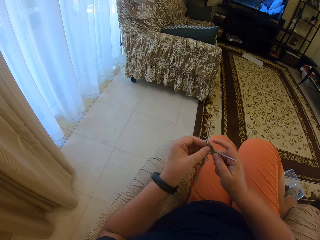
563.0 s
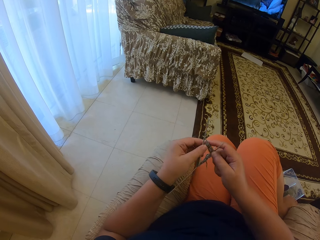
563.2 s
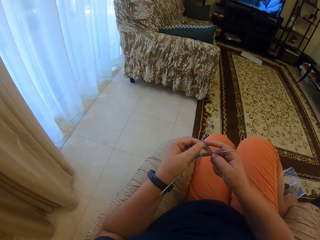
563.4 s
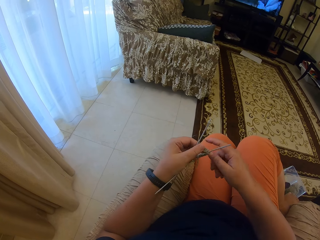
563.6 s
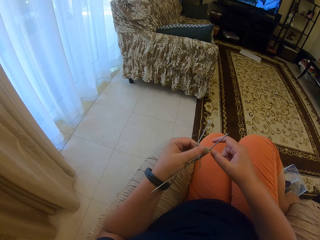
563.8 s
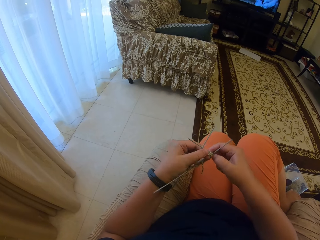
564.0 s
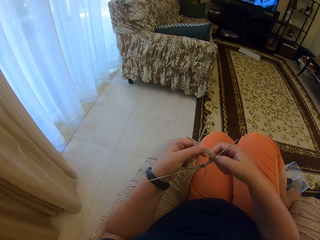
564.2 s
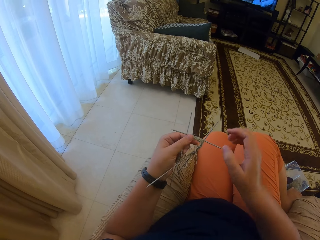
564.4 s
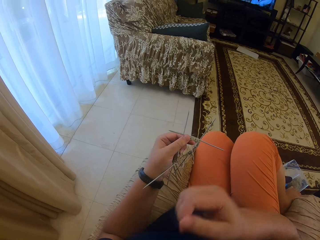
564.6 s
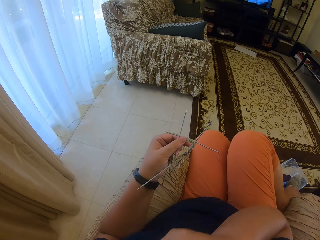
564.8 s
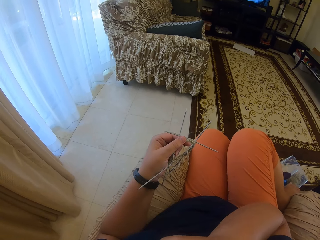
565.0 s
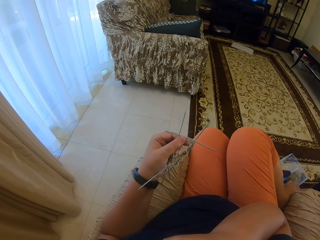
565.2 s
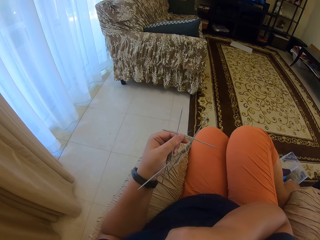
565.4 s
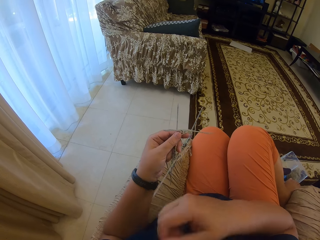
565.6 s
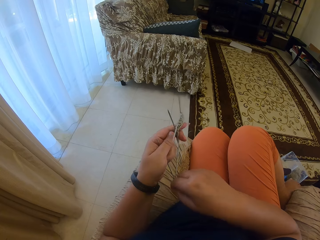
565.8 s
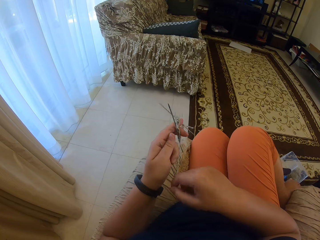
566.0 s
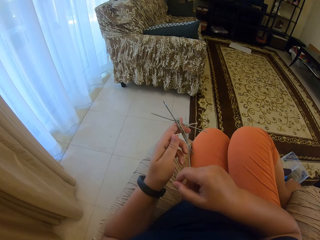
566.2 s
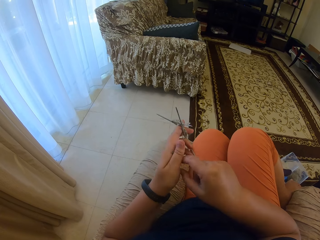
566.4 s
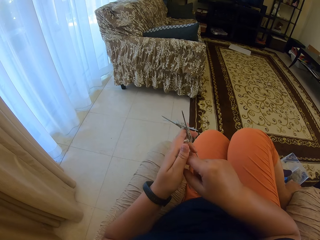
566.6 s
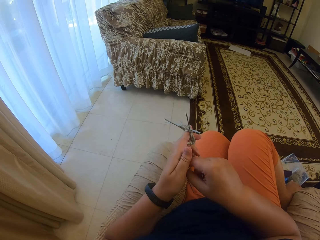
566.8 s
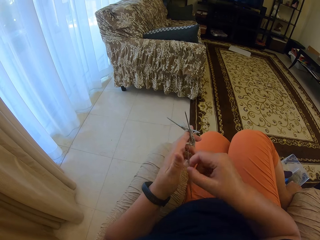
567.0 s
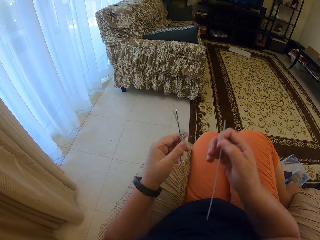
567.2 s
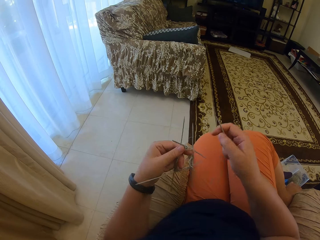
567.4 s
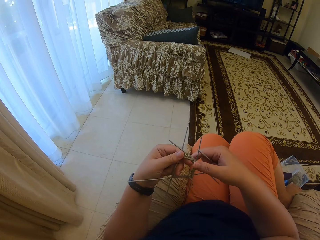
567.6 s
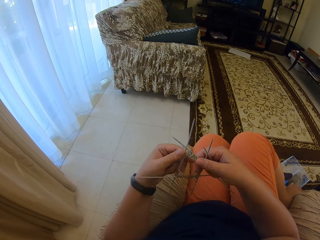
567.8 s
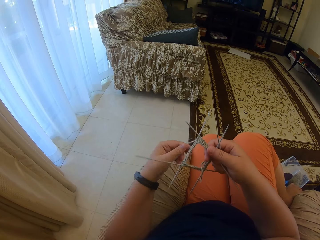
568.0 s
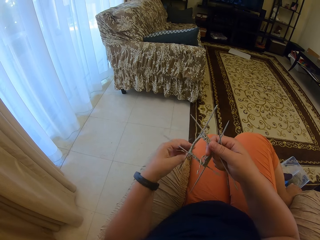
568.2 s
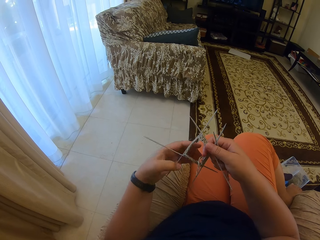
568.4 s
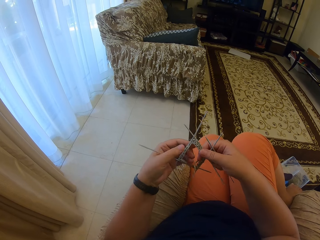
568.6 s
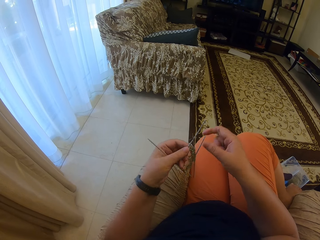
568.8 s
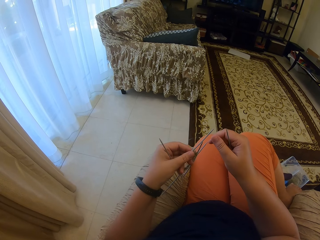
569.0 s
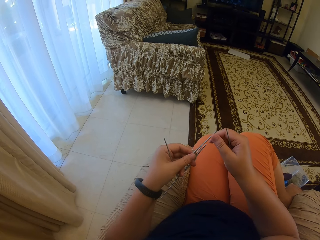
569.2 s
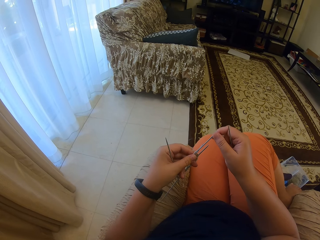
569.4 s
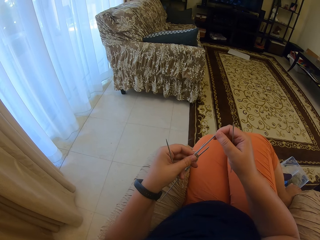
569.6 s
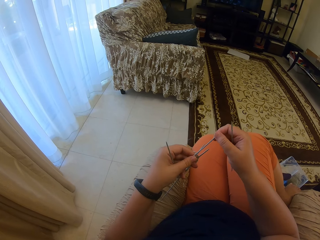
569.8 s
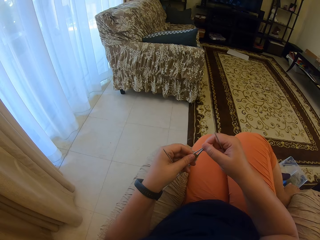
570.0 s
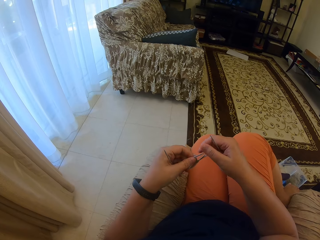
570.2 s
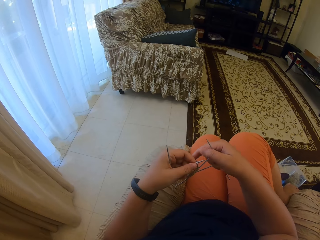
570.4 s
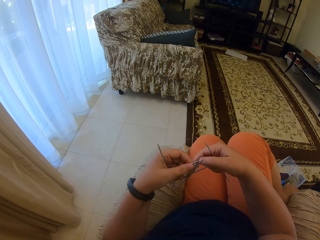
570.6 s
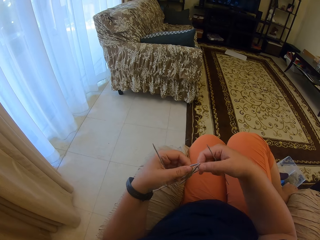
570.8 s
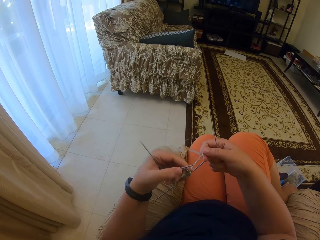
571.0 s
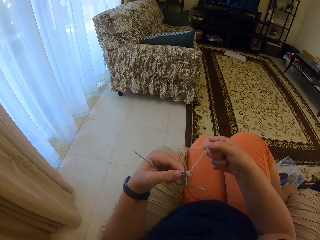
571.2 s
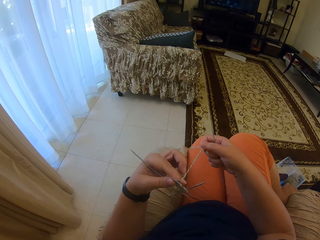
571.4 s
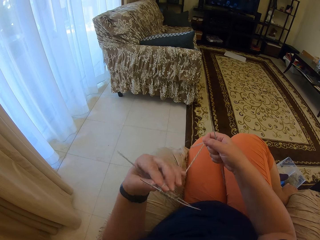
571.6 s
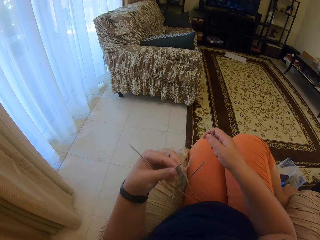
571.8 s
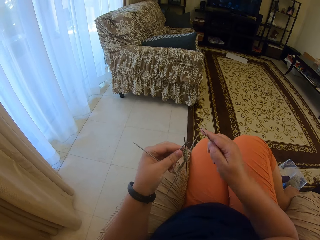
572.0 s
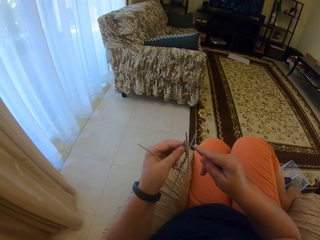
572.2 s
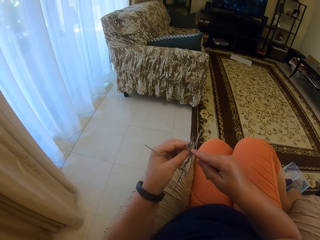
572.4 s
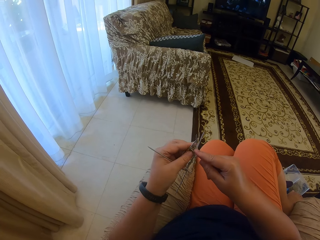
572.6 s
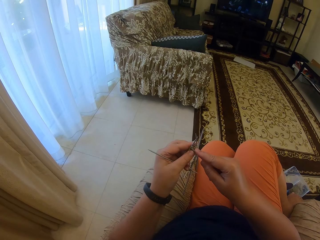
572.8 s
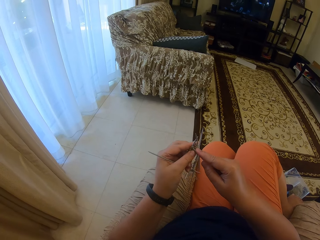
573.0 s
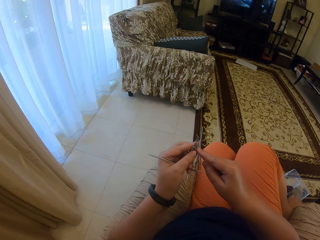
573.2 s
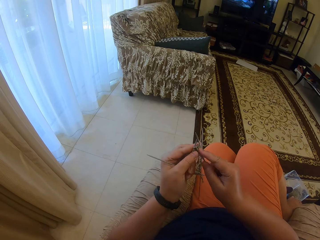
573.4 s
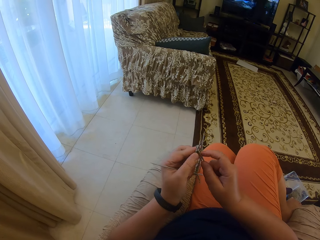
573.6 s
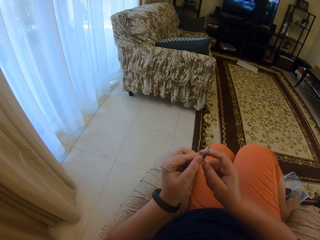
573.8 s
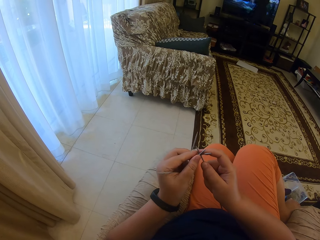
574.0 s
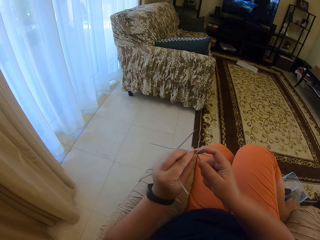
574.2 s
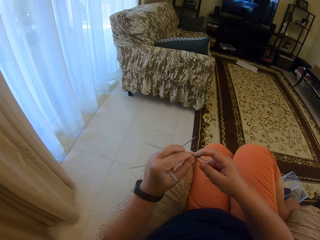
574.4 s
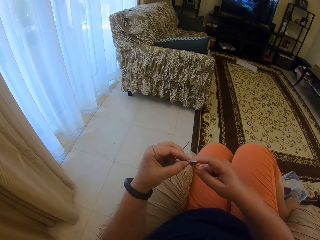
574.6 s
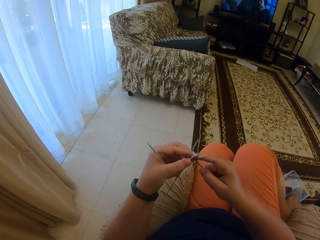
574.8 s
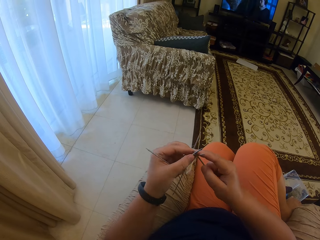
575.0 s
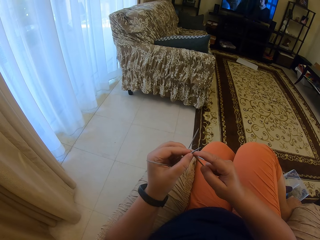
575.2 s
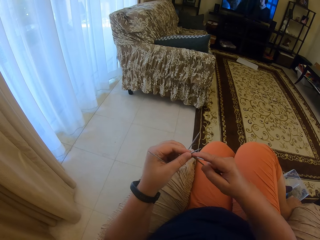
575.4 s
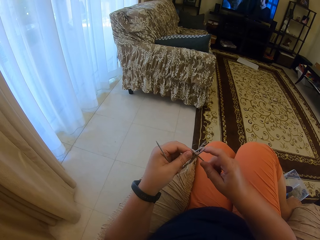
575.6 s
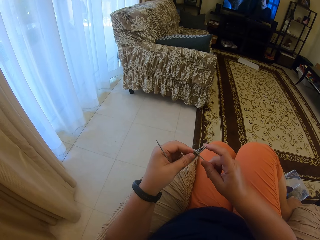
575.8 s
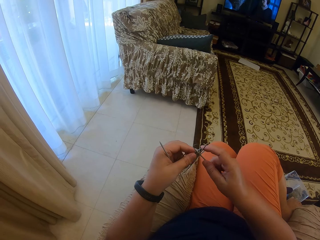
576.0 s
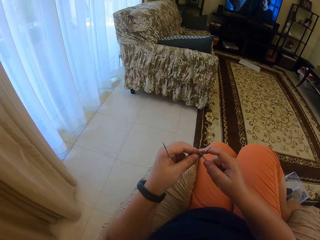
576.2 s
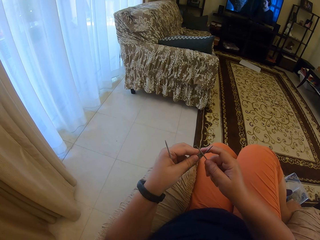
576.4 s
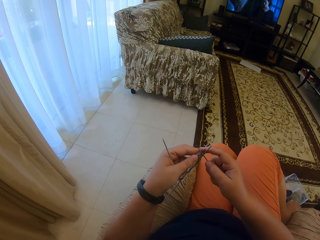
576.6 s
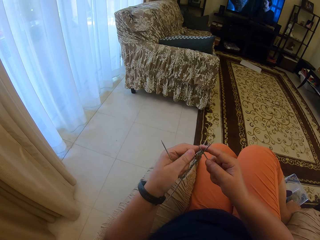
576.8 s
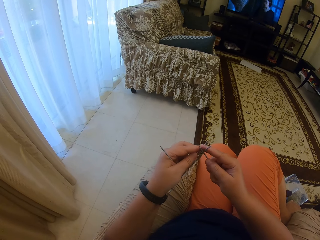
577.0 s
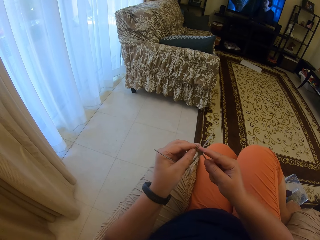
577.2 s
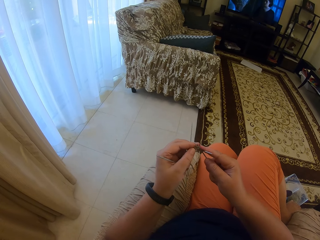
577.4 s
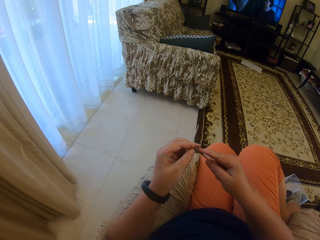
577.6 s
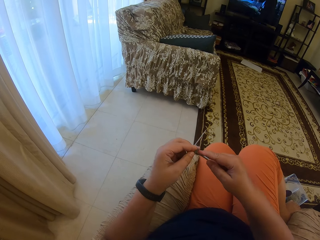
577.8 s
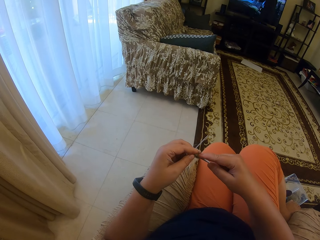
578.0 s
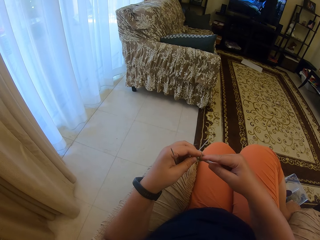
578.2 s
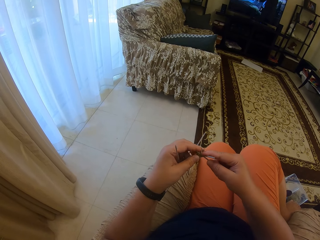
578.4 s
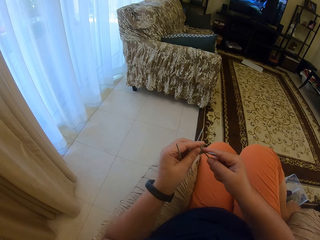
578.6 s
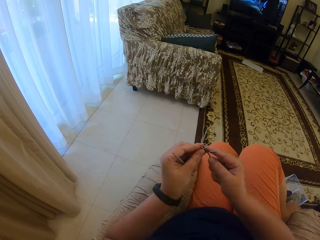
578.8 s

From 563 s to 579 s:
The camera wearer is knitting in the sitting room. She moves her right hand. She picks up a crochet from the left hand. She switches the knitting needle. She adjusts the crochets. She knits with a yarn.

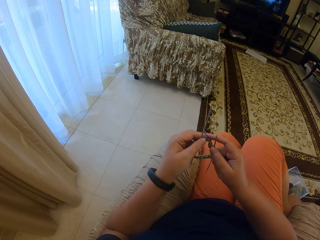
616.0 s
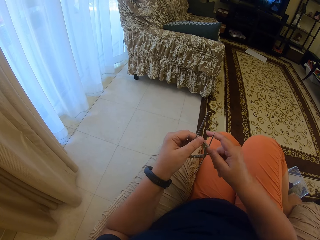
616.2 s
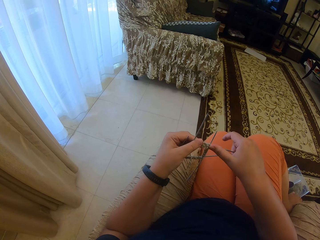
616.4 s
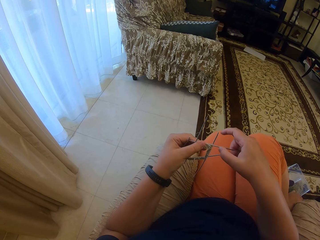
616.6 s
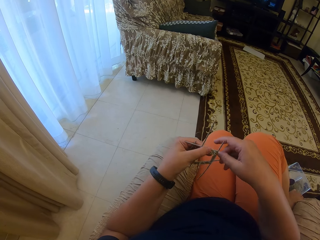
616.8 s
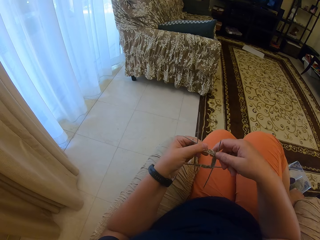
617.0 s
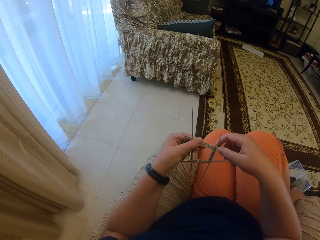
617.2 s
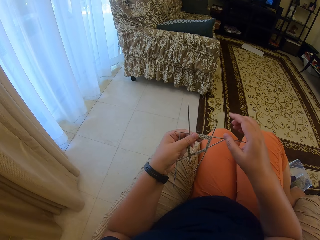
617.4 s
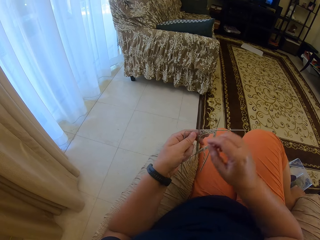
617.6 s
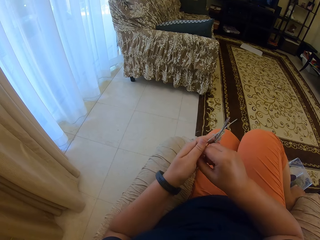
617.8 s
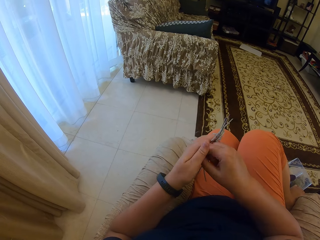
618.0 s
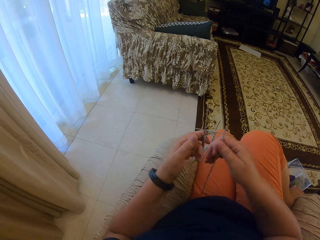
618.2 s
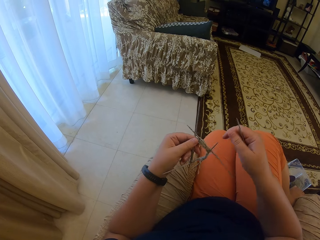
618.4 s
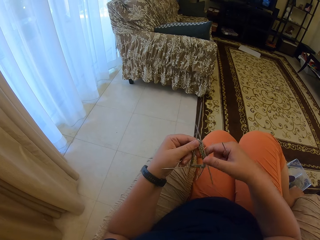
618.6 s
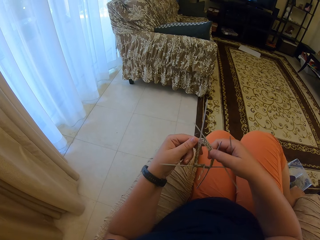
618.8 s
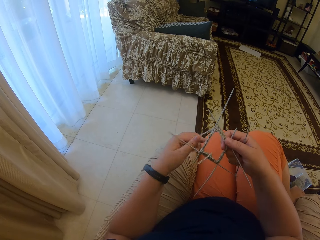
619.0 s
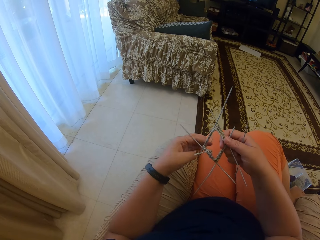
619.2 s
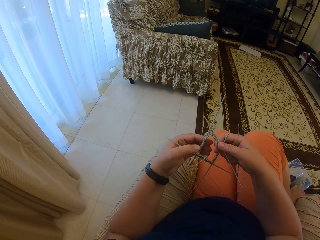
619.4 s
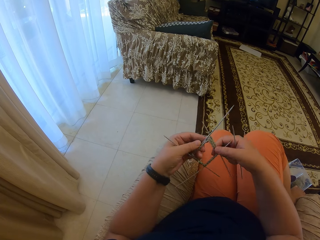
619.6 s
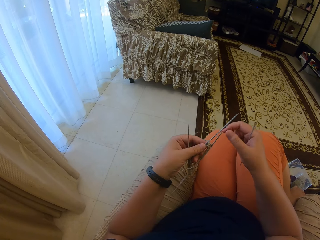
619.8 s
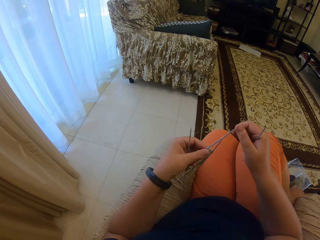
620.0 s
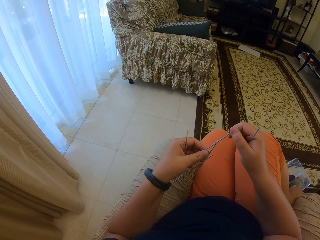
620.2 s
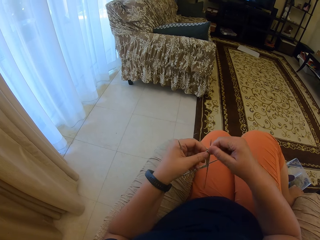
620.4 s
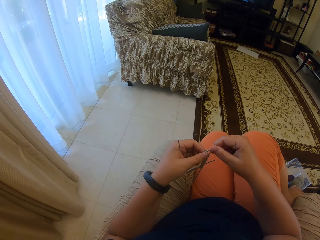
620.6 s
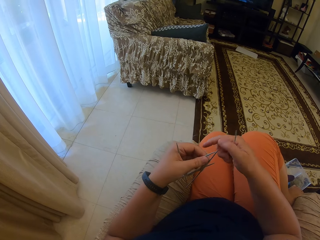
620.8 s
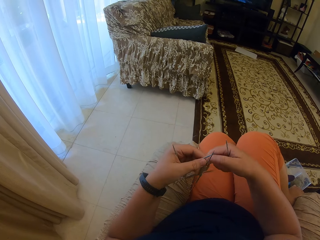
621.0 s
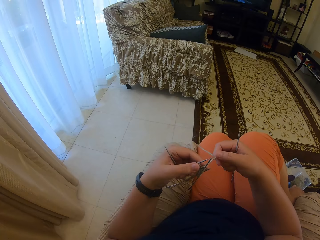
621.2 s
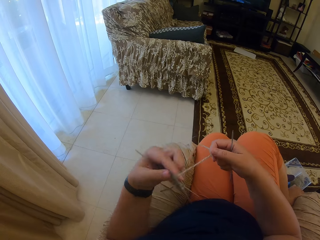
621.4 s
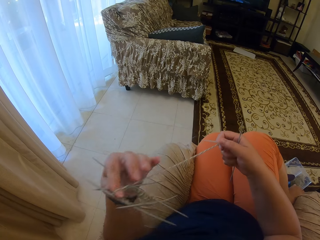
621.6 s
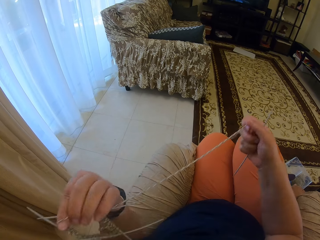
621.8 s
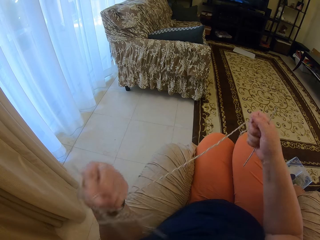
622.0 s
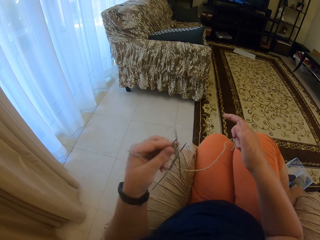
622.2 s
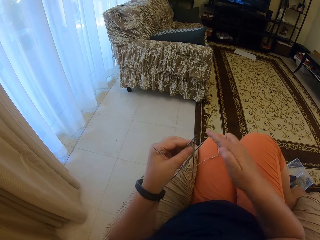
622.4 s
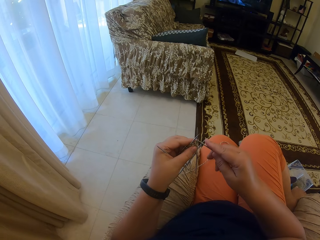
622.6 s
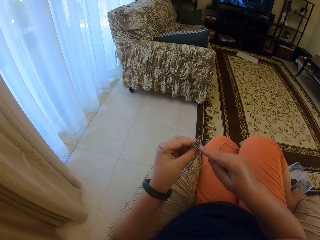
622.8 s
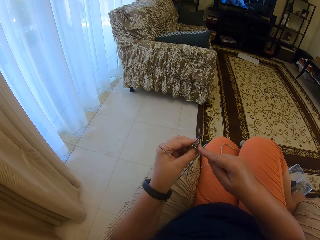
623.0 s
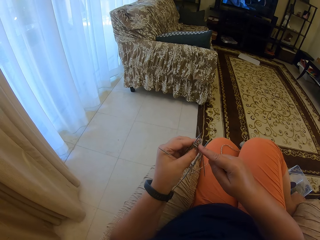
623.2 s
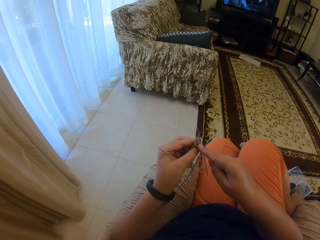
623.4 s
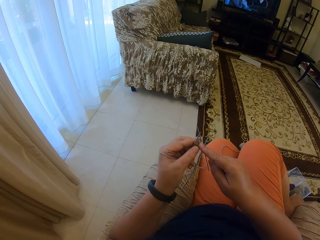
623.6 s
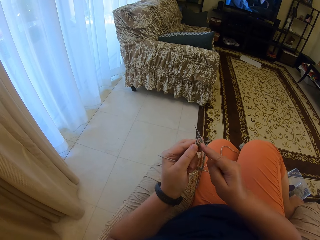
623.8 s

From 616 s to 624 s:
The camera wearer switches a knitting needle. They stretch a yarn. They pull the knitting thread. They knit with the yarn.
